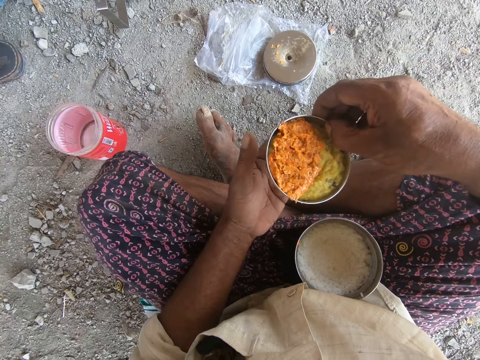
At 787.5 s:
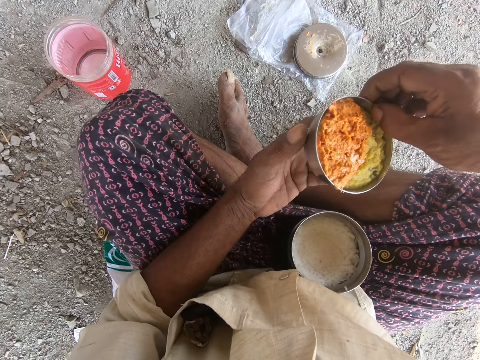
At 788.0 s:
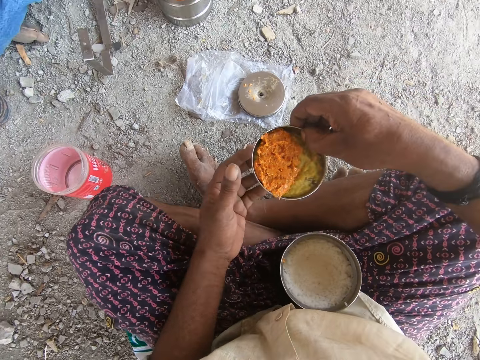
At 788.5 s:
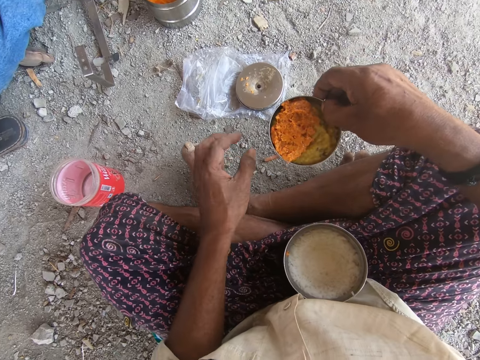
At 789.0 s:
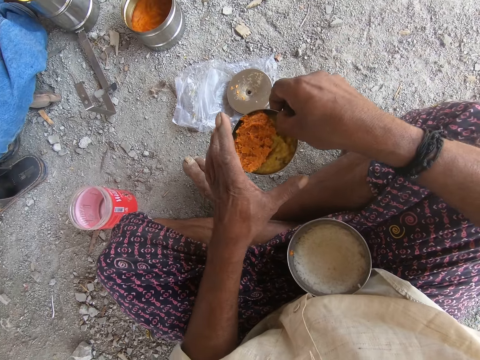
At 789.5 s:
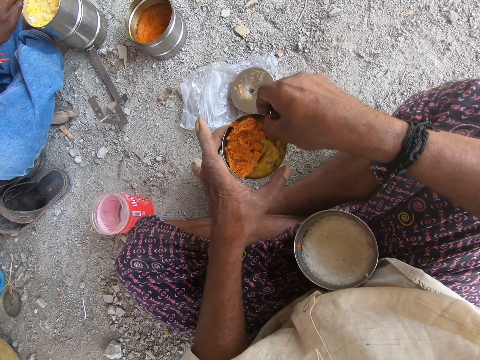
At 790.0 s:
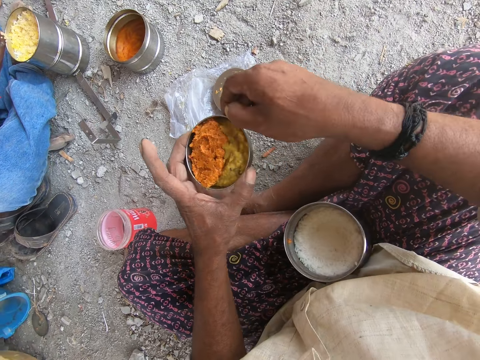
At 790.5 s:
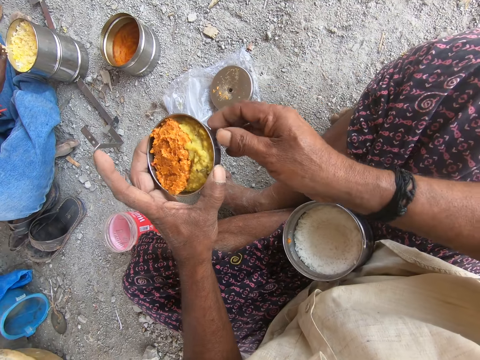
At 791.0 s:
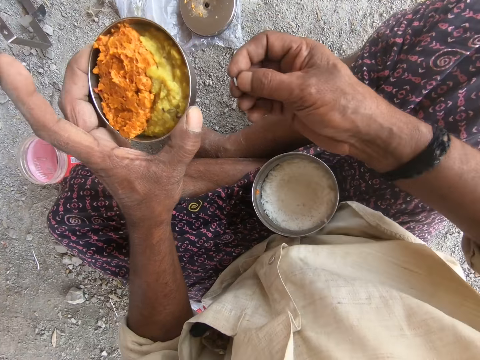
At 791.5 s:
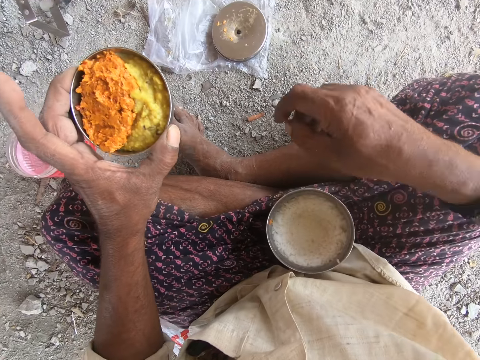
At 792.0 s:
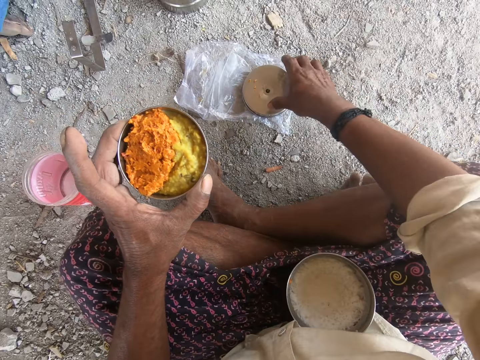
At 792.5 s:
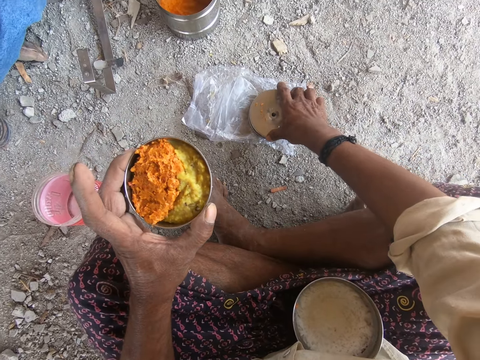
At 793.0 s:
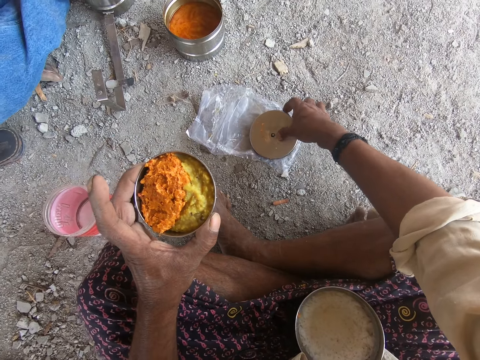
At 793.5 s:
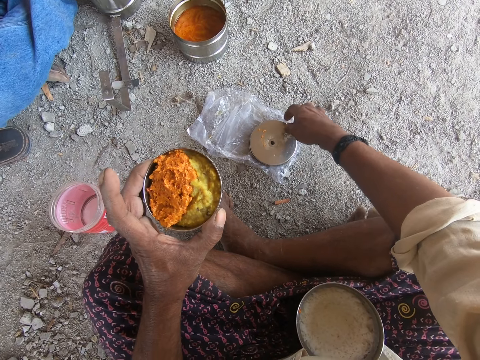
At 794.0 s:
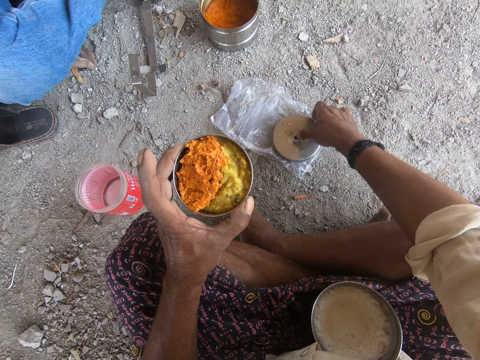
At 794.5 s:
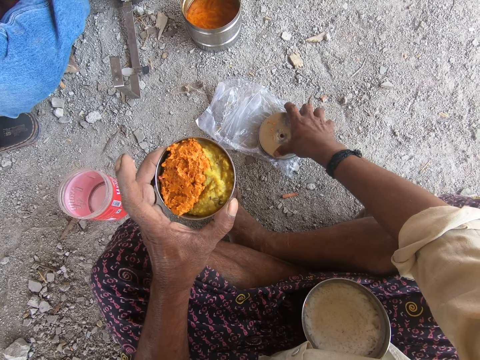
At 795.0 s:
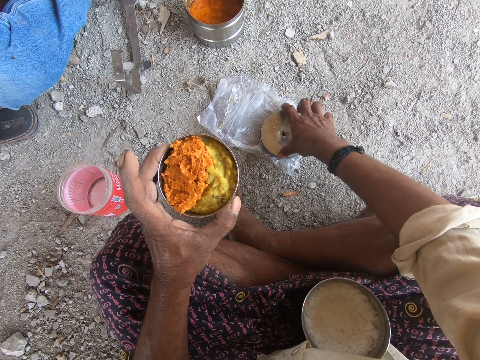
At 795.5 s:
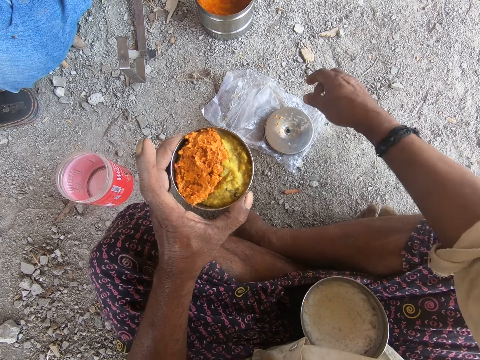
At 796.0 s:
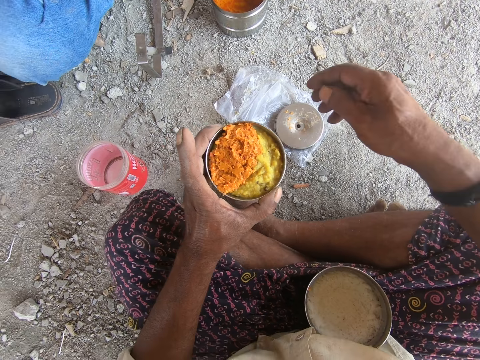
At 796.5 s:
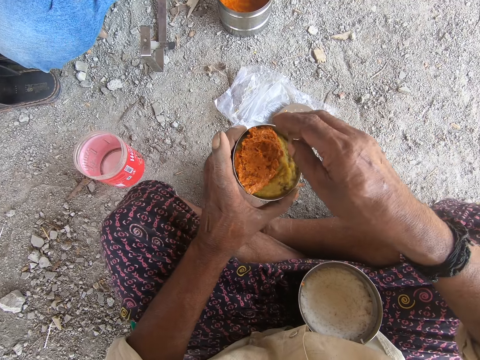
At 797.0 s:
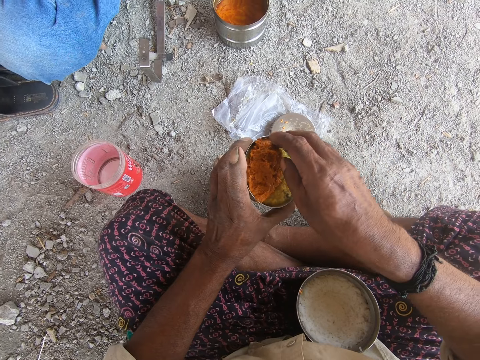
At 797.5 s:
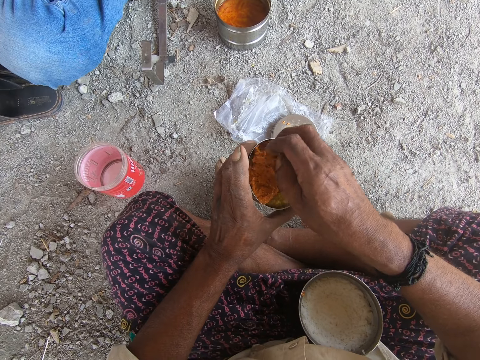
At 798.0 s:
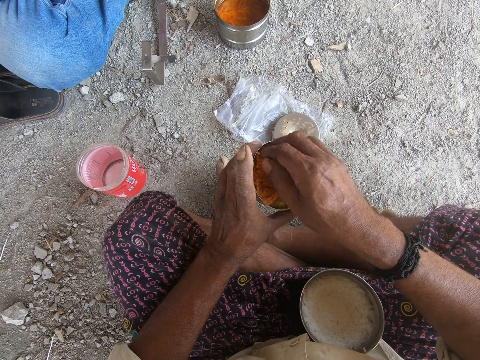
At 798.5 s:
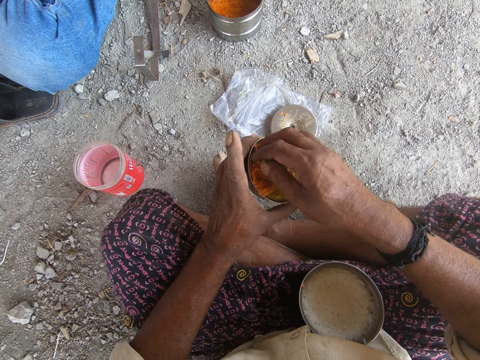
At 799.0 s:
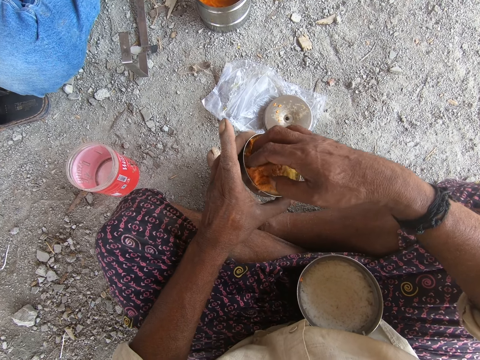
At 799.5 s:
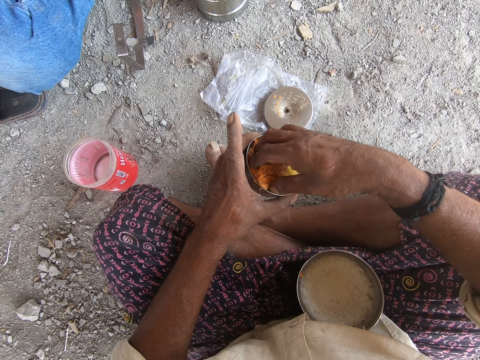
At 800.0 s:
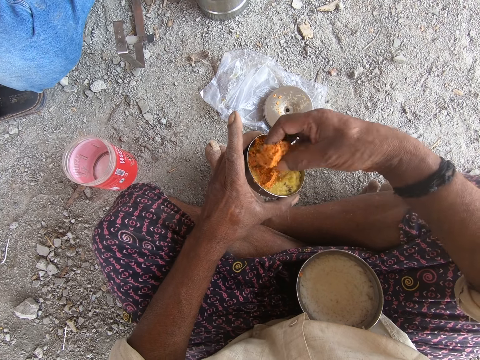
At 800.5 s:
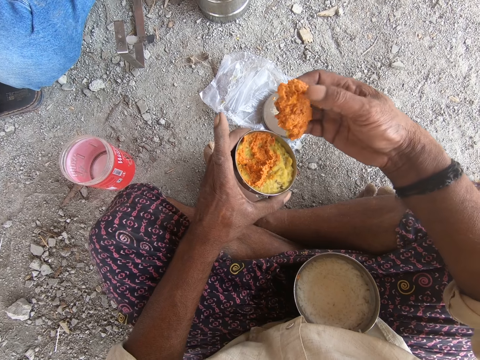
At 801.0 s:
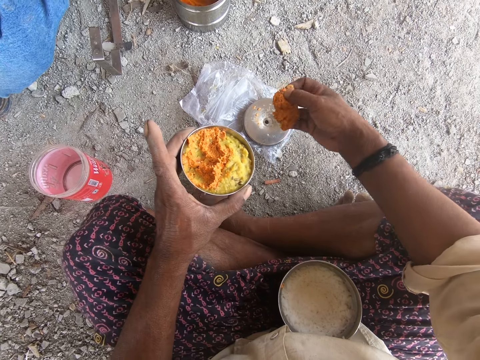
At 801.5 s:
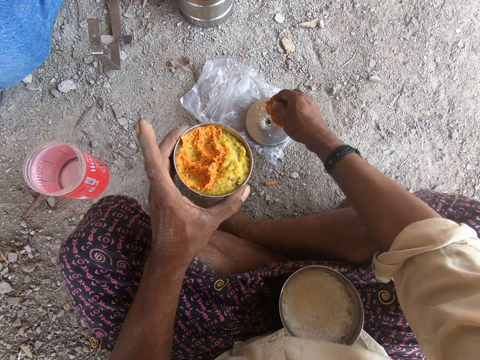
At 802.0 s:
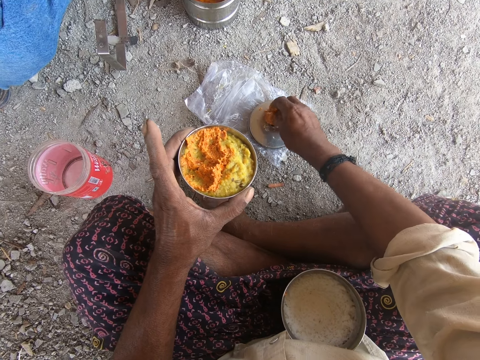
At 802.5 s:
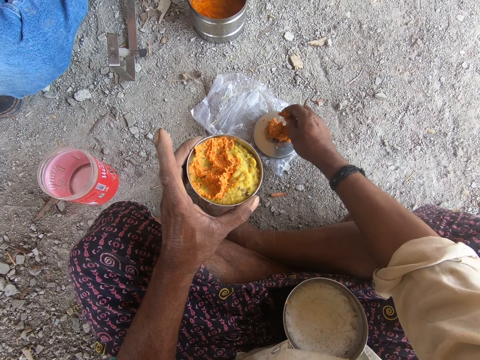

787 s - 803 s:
The camera wearer holds the tin with the left hand. They remove food from the tin. They touch a lid on the plastic paper. They pick food from the tin. They scoop salad. They put the food on the lid.

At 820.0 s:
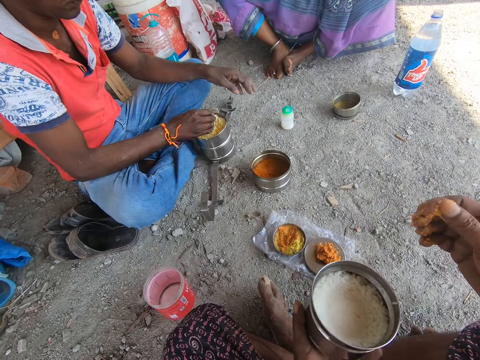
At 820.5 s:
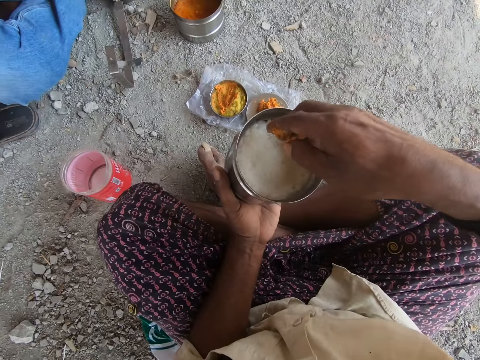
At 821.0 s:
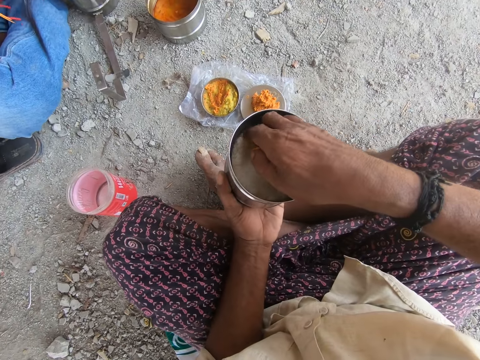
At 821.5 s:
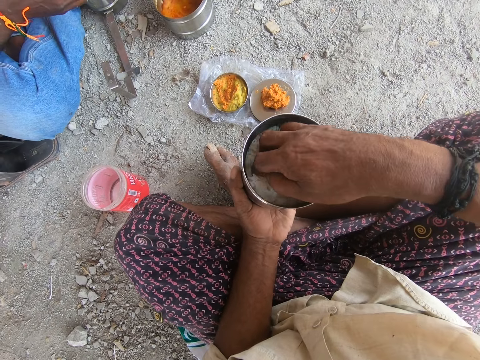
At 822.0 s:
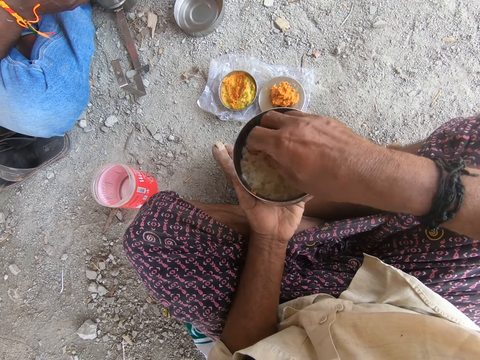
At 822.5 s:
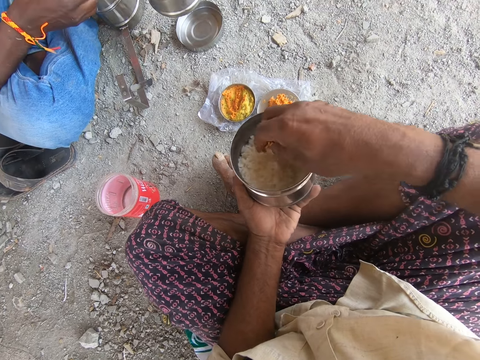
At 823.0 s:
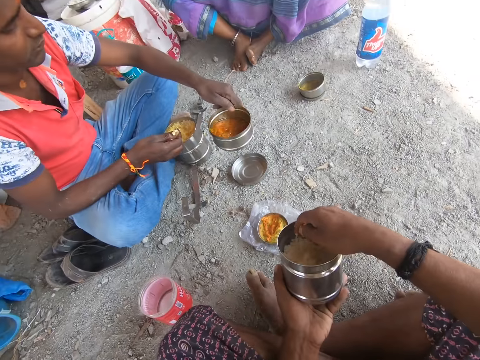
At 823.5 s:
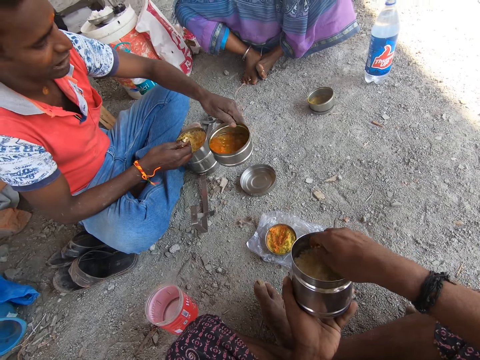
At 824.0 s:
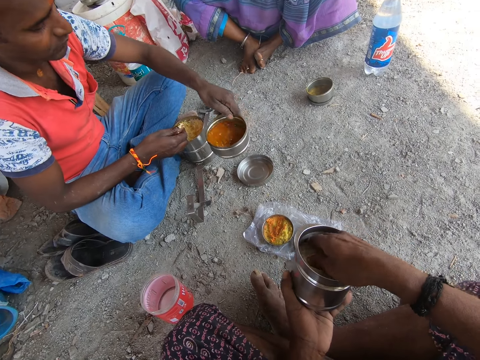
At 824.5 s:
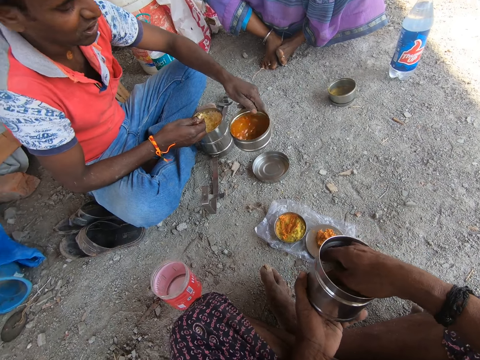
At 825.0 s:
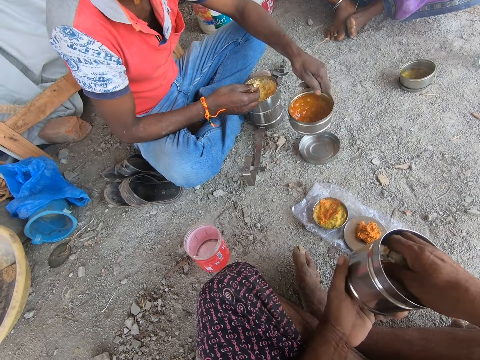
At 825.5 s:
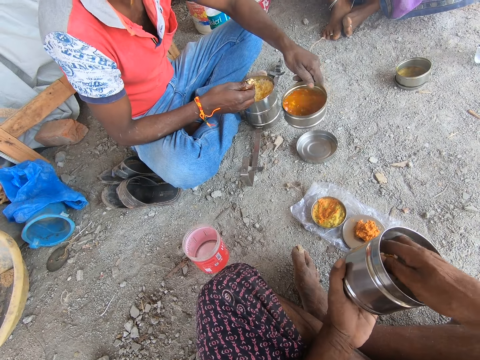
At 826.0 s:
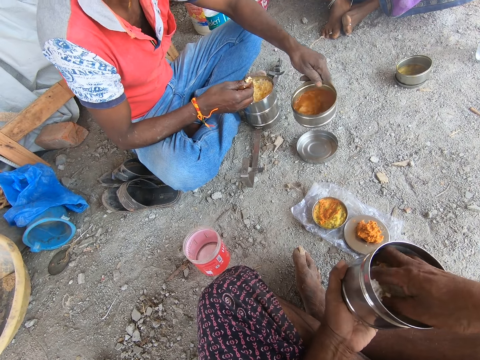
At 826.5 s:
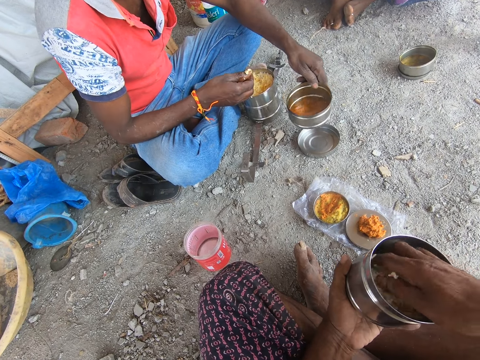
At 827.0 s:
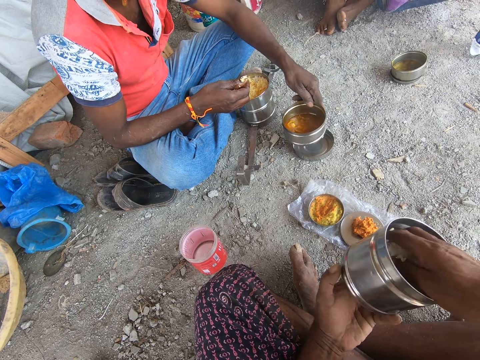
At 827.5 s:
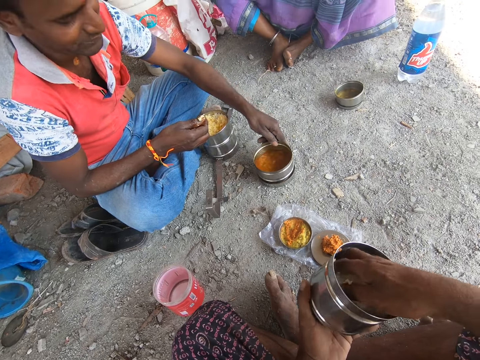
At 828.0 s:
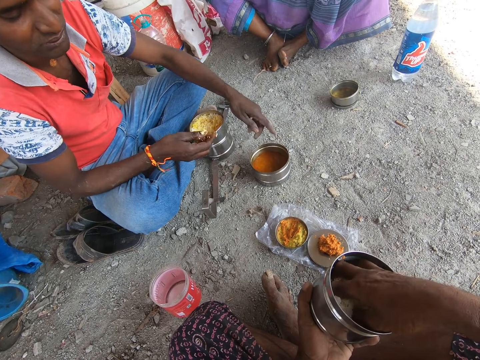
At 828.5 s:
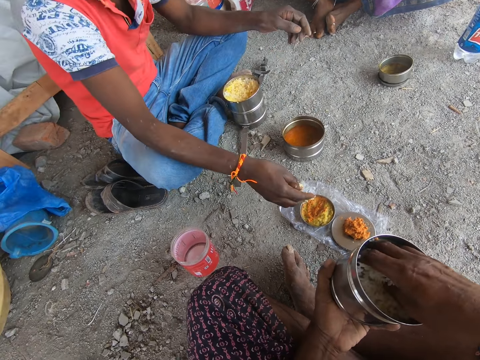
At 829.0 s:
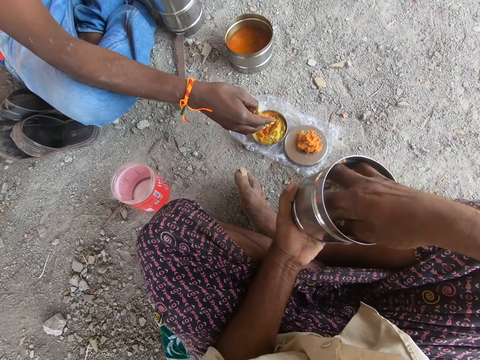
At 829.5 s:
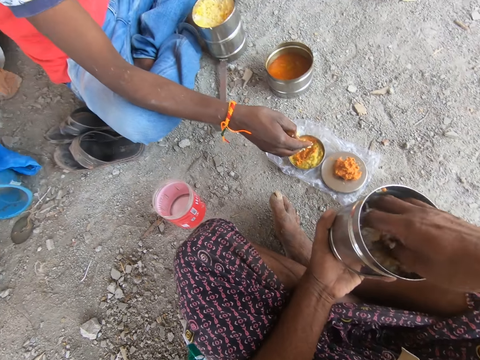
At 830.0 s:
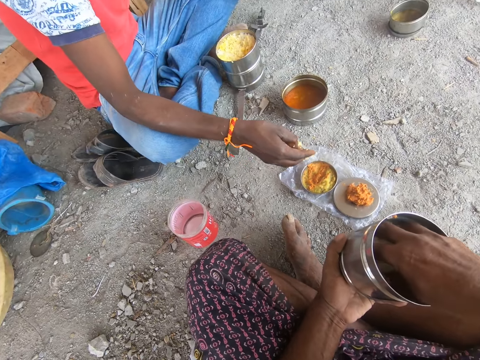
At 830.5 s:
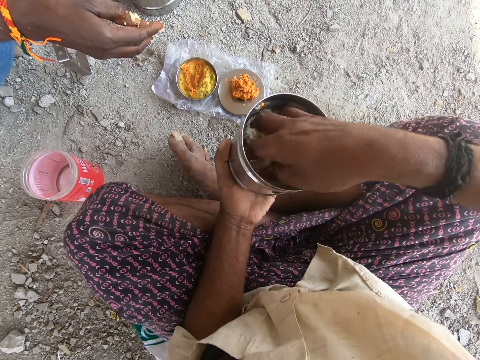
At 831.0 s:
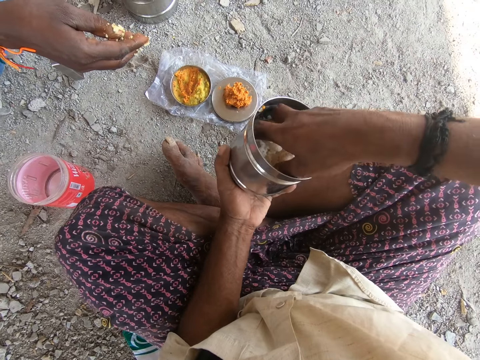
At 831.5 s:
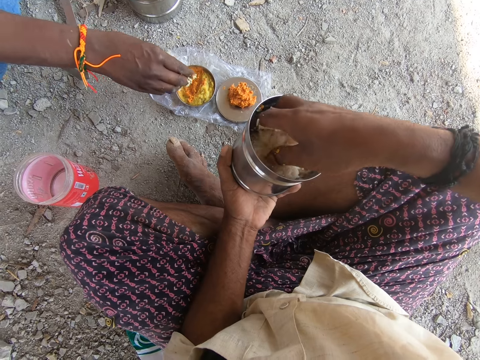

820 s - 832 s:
The camera wearer touches rice in the tin. A man mixes soup. The man puts down a tin of soup.
